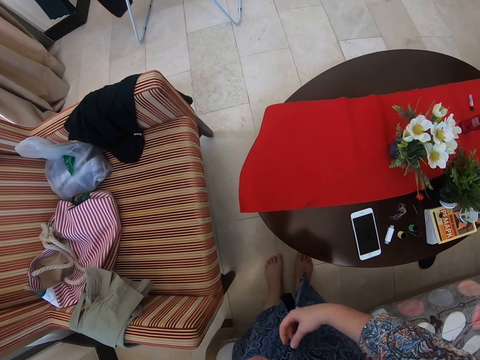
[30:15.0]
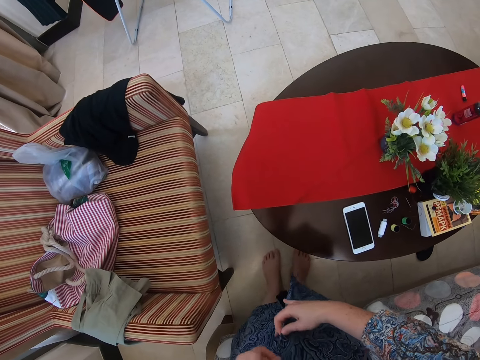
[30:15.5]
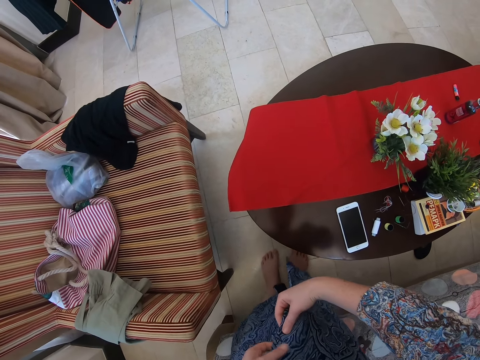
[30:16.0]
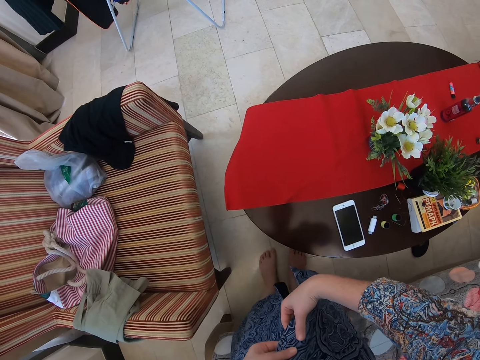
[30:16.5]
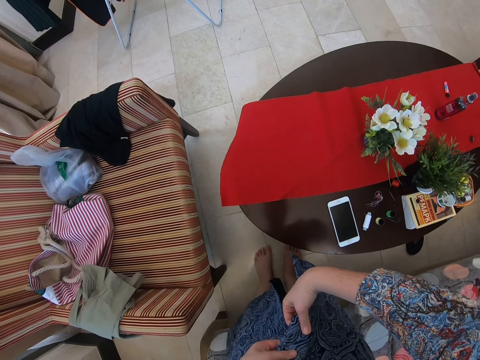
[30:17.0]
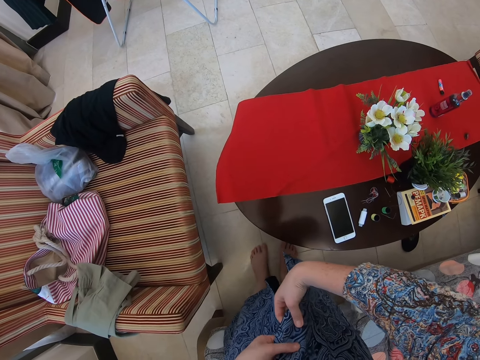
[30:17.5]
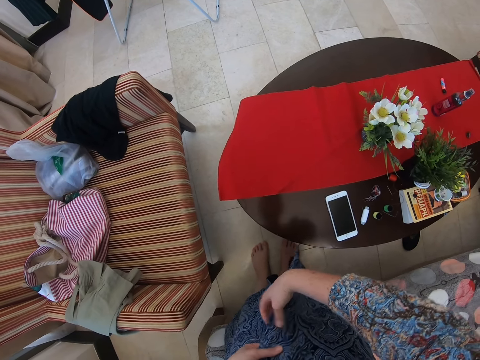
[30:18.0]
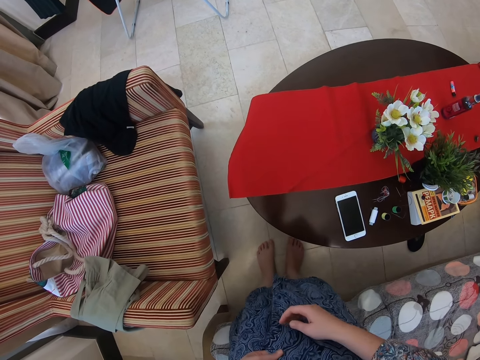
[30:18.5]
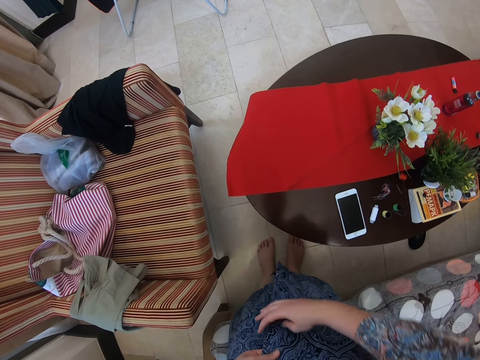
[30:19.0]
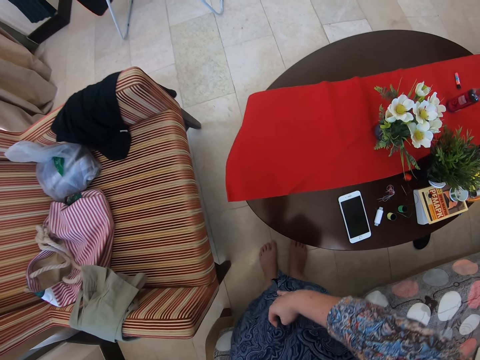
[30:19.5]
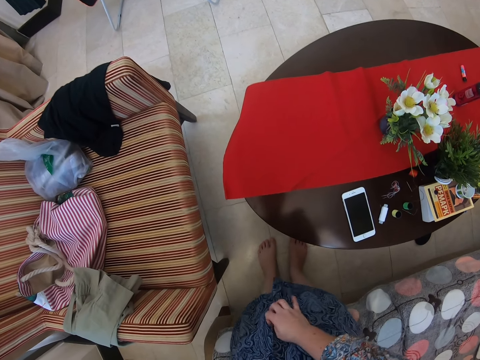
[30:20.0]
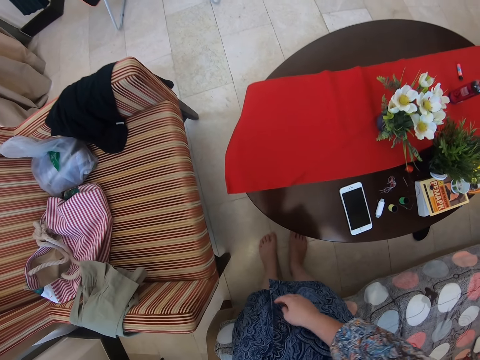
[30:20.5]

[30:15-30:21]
The camera wearer is making her dress.

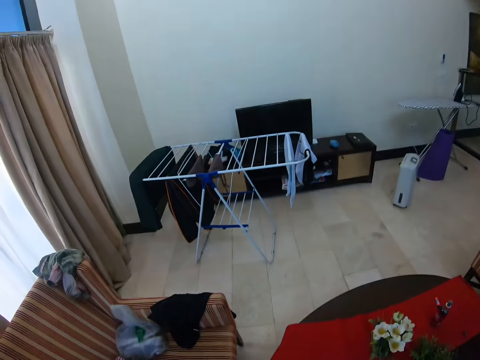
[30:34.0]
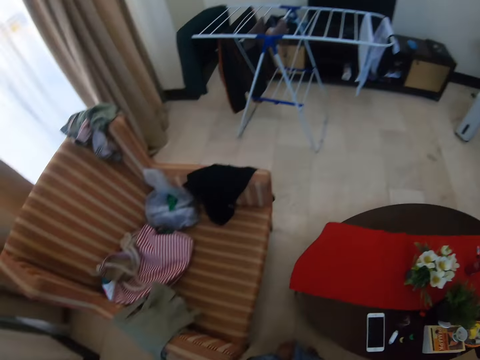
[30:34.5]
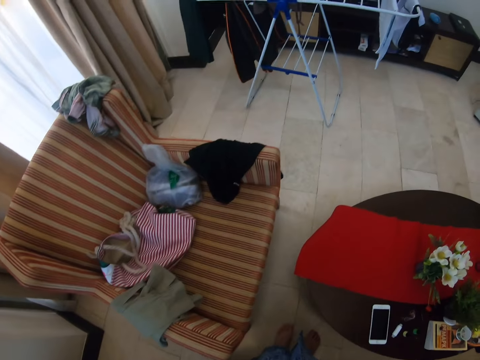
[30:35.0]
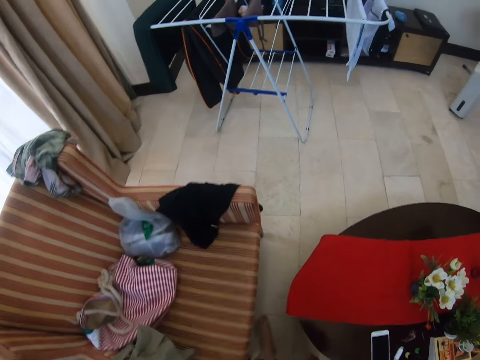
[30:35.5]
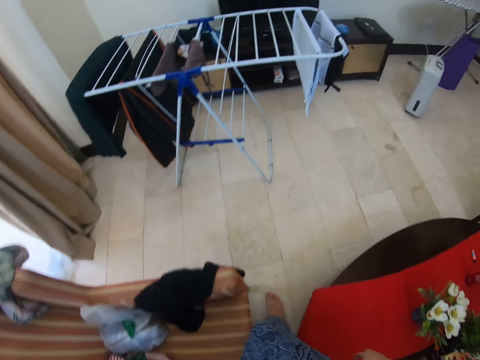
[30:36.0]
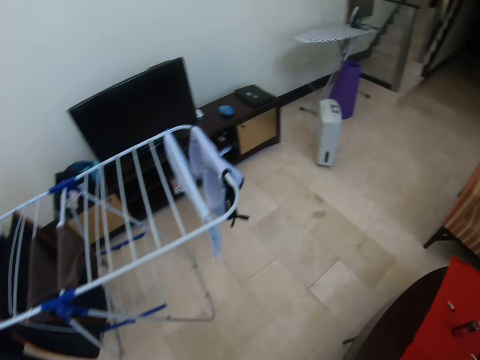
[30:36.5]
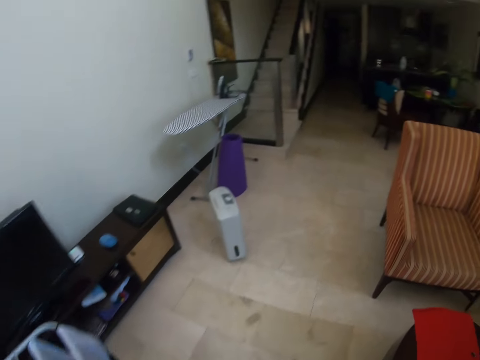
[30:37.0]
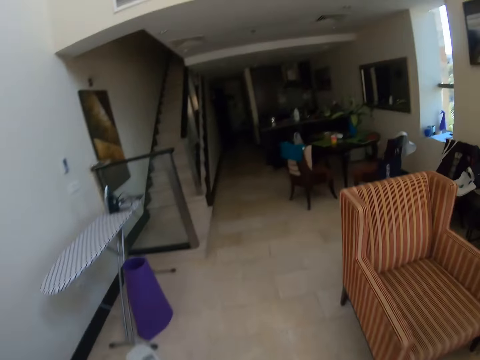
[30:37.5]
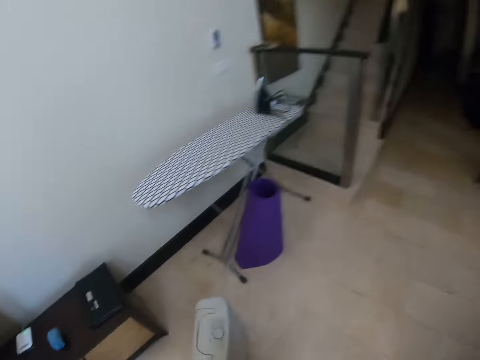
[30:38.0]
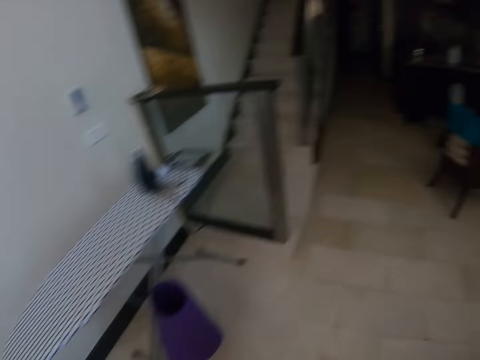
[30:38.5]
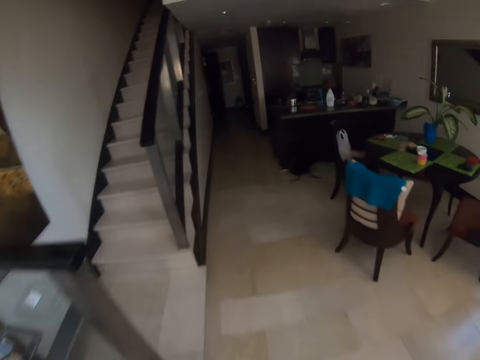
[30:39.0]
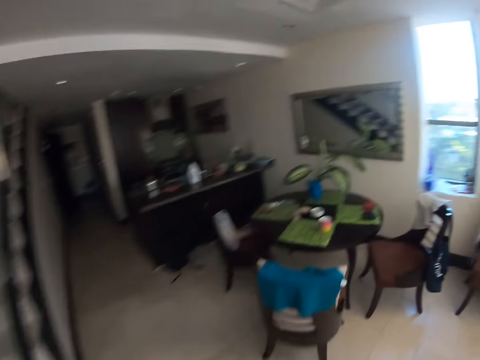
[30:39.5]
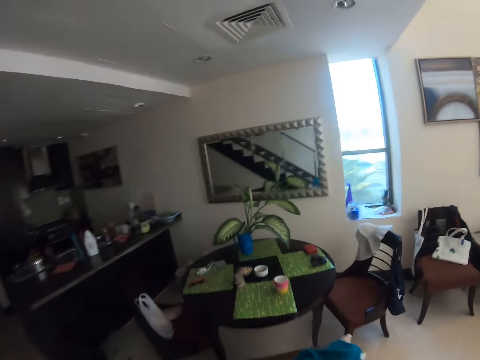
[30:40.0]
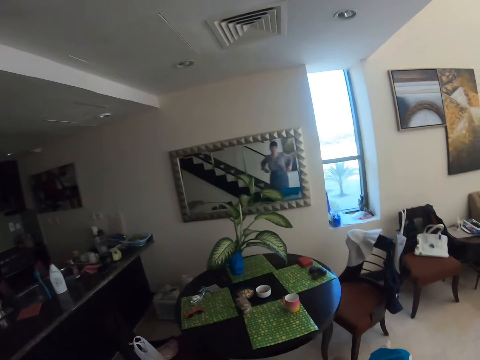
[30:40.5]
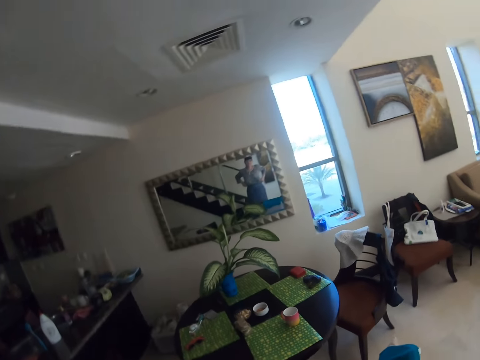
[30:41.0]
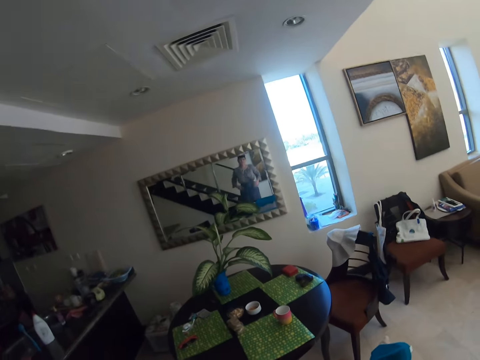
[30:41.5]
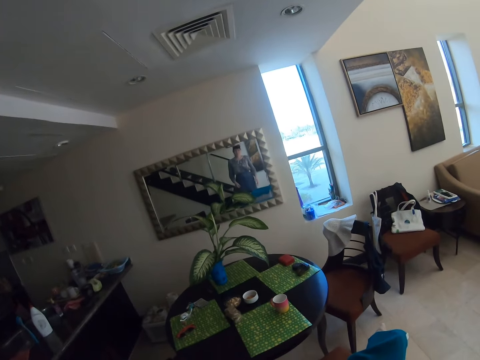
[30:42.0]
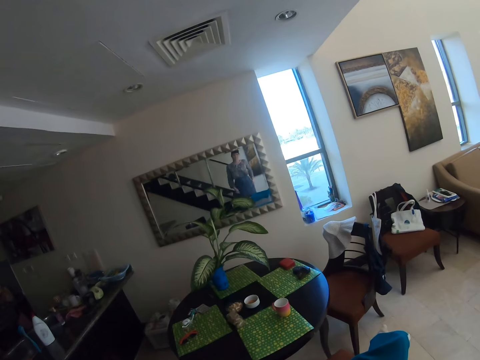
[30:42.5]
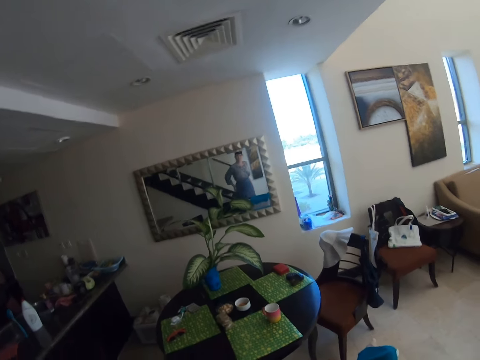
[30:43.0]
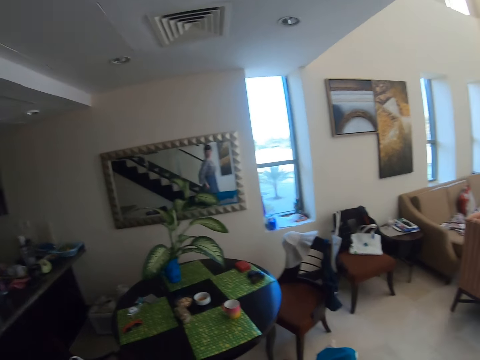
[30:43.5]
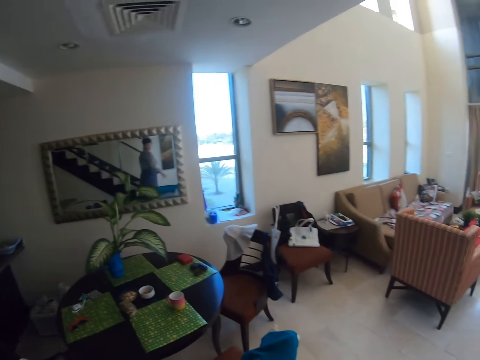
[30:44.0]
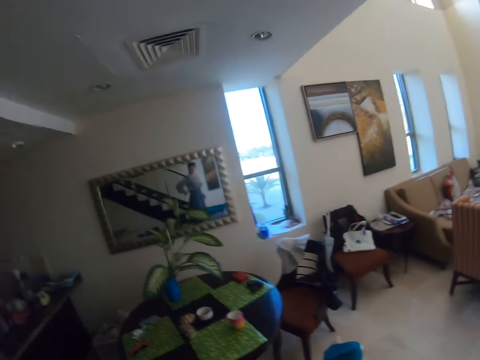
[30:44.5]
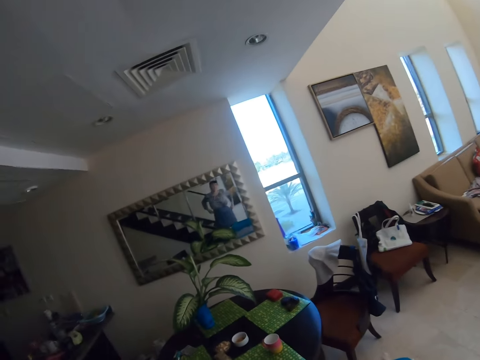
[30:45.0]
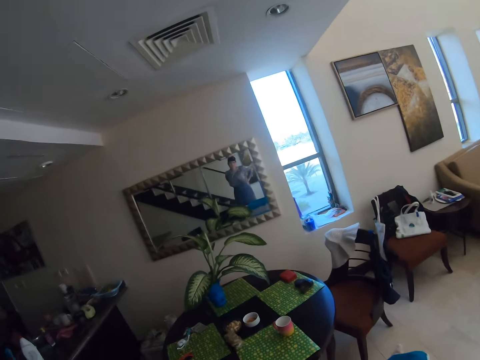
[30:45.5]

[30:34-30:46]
The camera wearer is walking. She is seeing herself in a mirror.

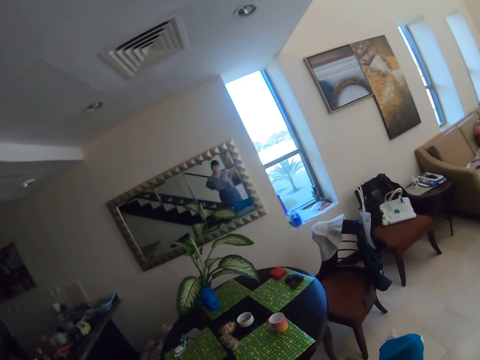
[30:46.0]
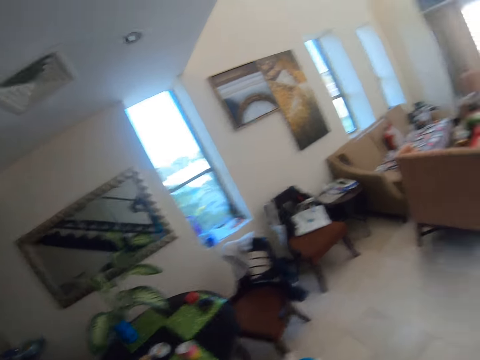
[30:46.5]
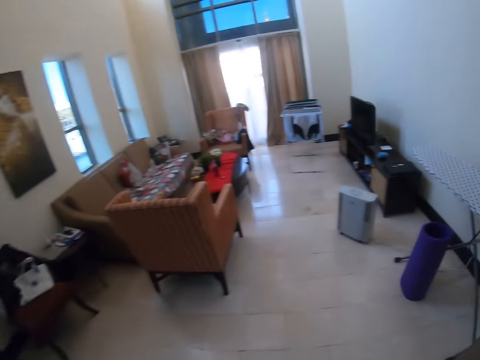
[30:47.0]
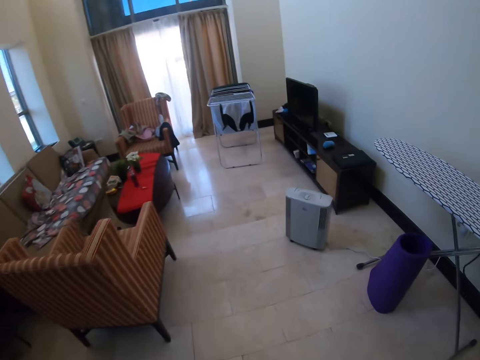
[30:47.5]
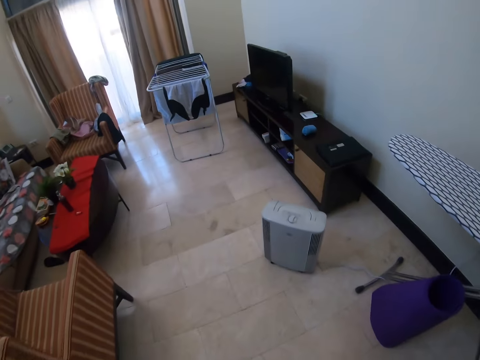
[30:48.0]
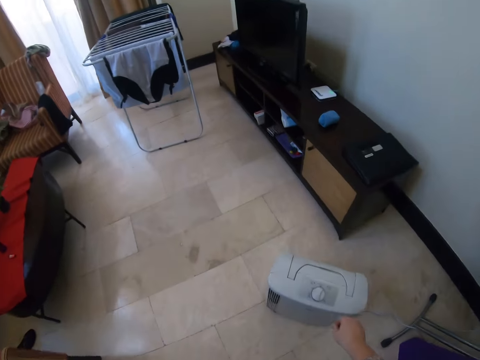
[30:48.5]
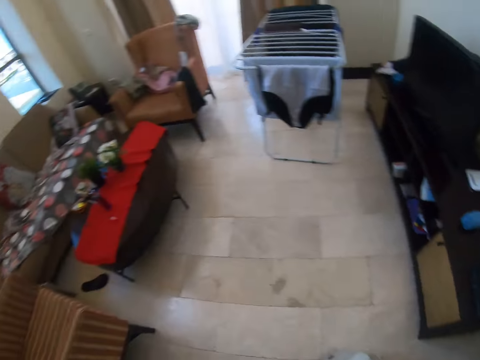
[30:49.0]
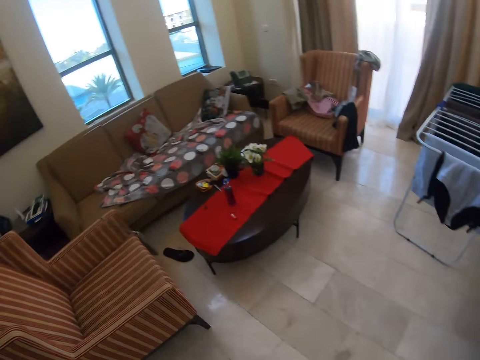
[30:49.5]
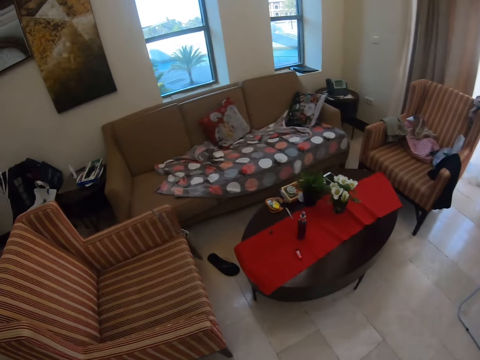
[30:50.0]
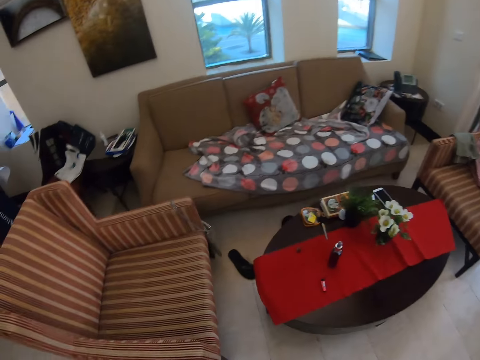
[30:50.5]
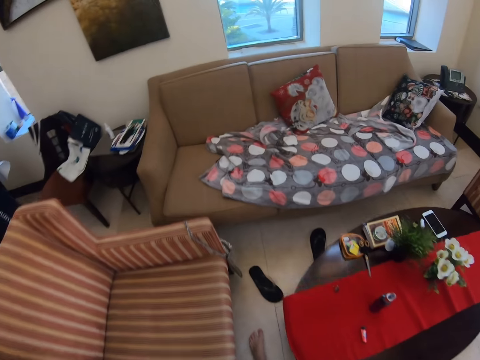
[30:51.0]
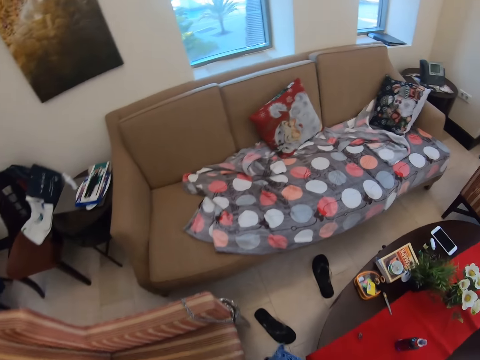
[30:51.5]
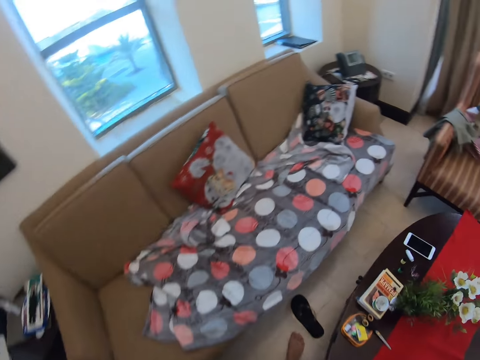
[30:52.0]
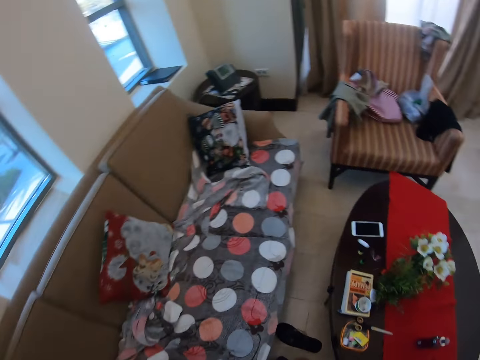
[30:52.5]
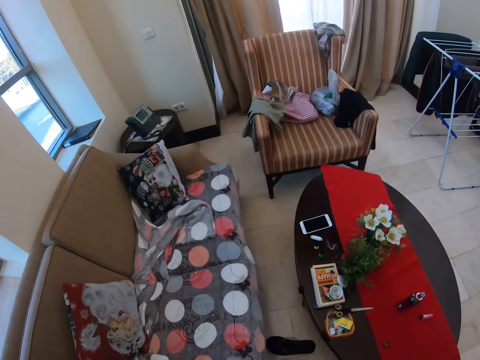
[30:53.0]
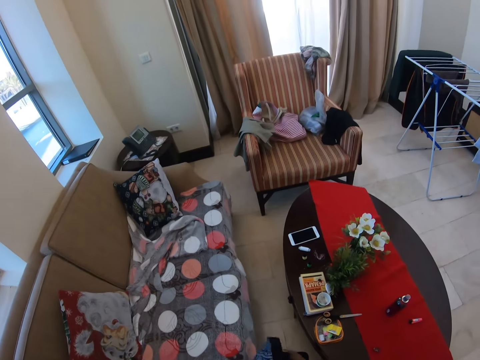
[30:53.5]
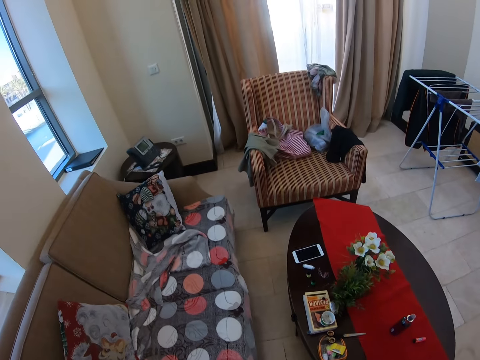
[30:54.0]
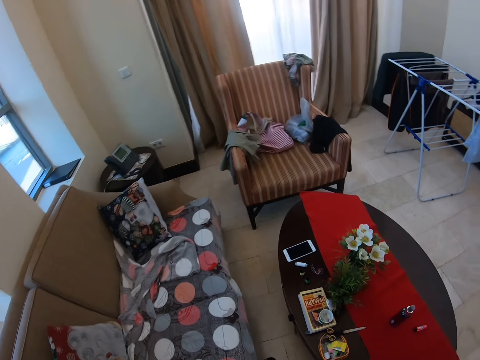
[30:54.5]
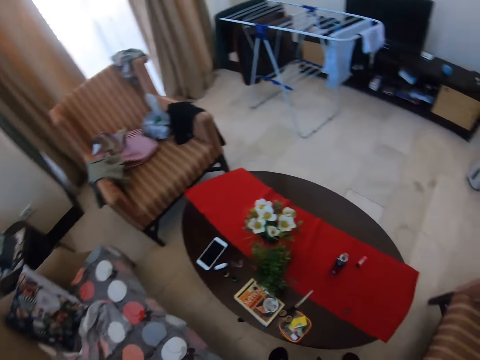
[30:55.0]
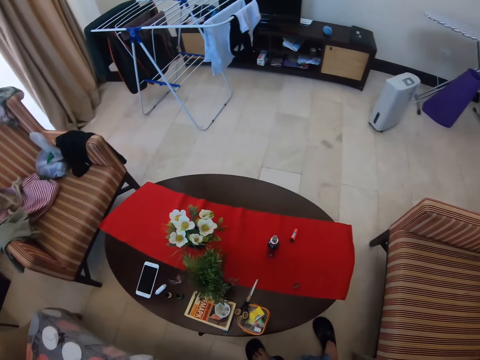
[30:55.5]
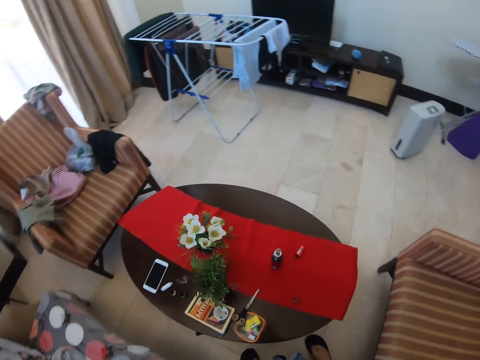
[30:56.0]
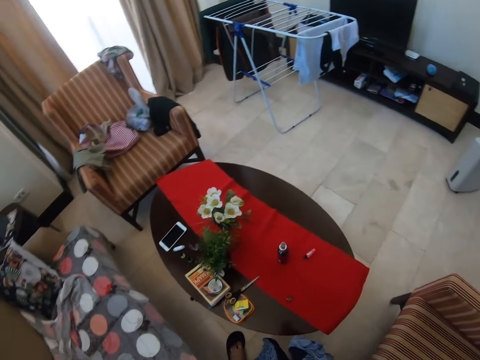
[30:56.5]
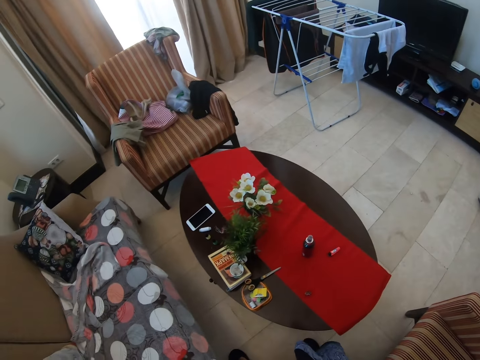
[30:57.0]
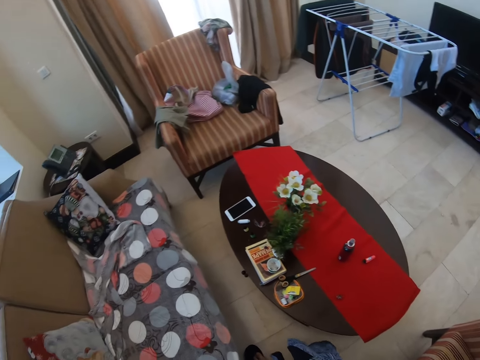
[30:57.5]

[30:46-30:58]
The camera wearer walks. They adjust a knob. They walk. They step on shoes.
